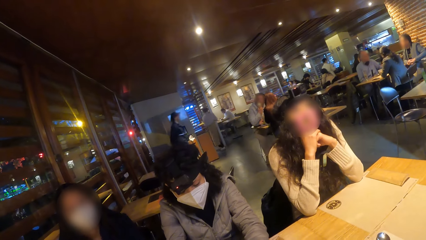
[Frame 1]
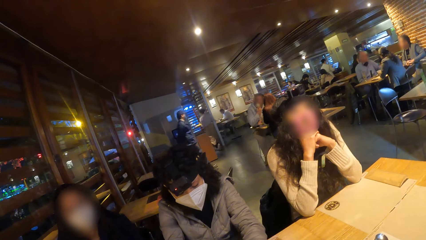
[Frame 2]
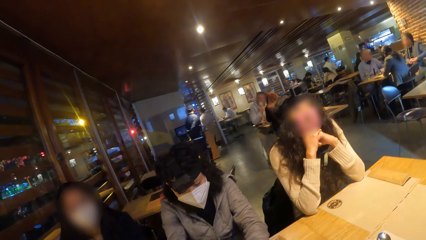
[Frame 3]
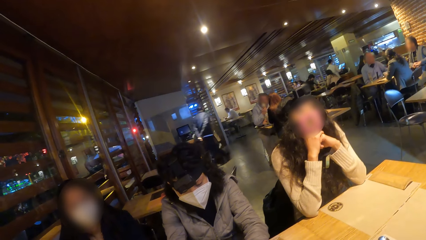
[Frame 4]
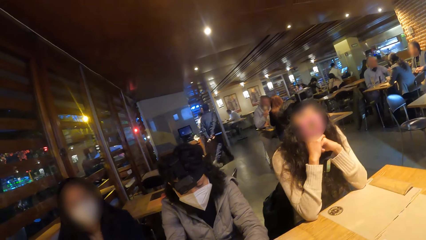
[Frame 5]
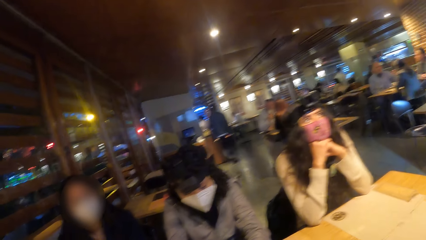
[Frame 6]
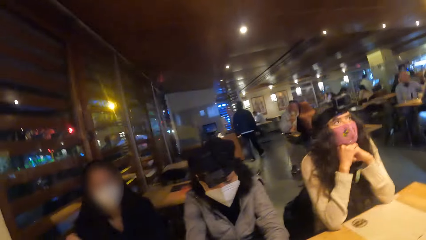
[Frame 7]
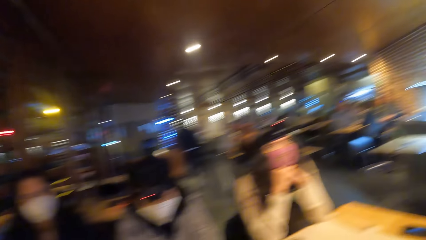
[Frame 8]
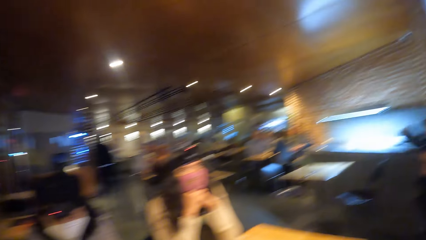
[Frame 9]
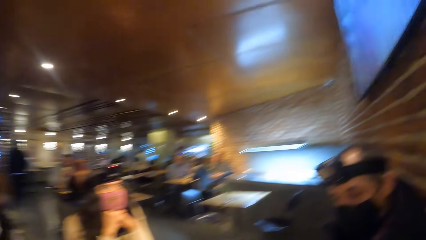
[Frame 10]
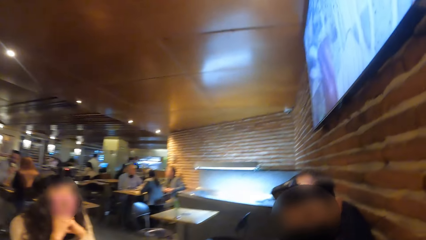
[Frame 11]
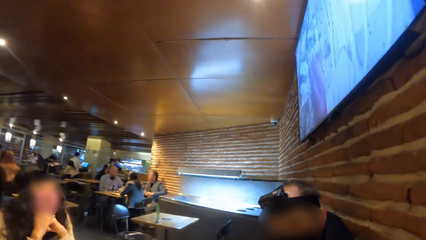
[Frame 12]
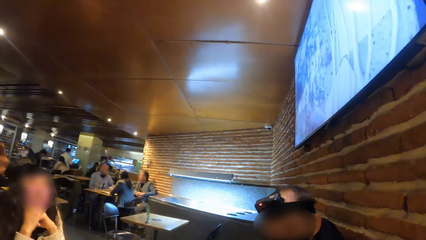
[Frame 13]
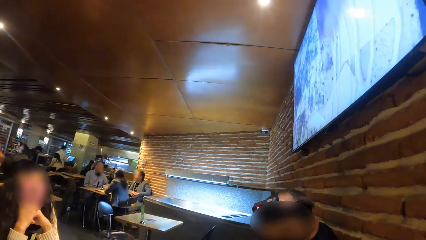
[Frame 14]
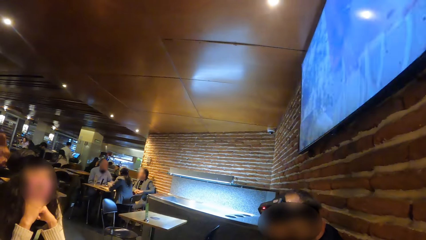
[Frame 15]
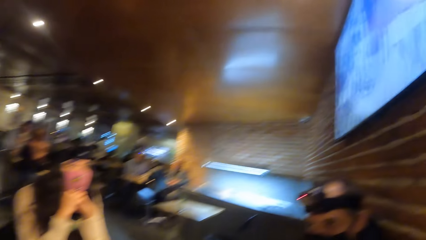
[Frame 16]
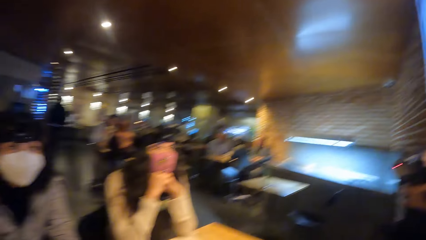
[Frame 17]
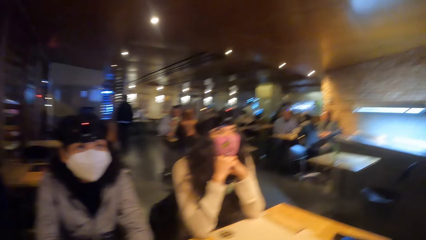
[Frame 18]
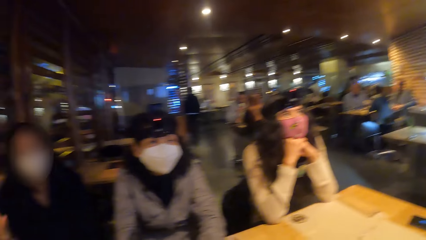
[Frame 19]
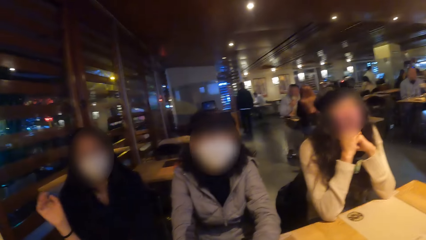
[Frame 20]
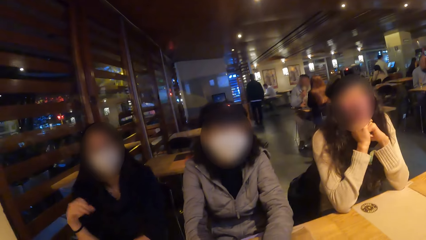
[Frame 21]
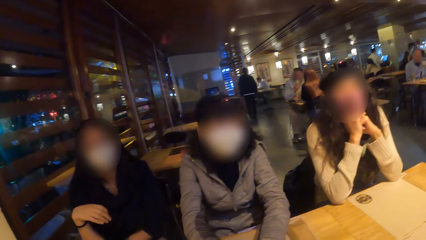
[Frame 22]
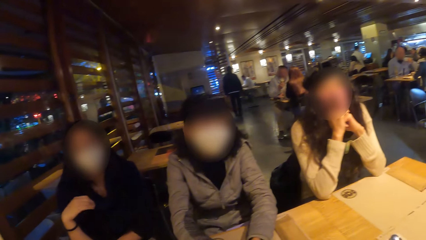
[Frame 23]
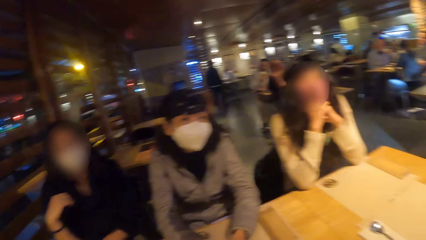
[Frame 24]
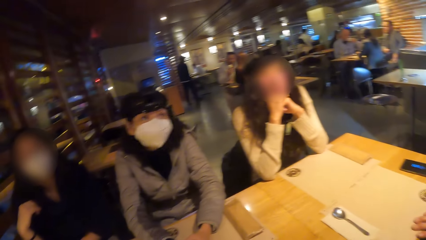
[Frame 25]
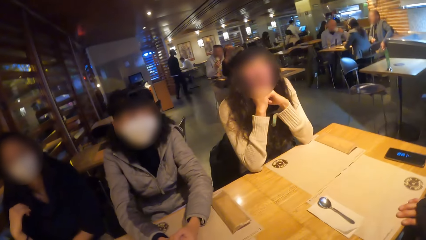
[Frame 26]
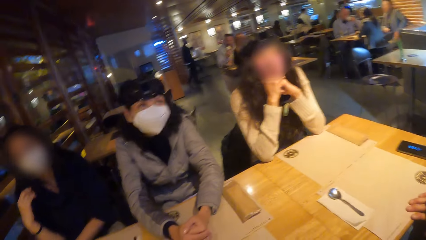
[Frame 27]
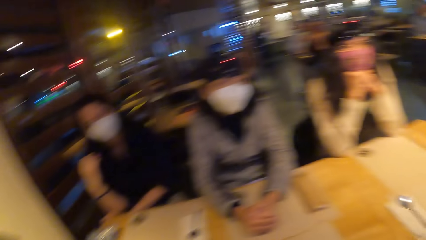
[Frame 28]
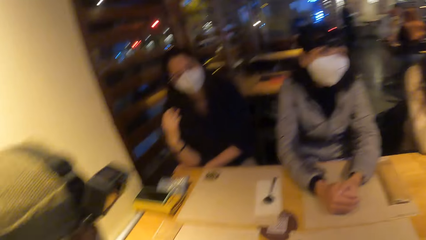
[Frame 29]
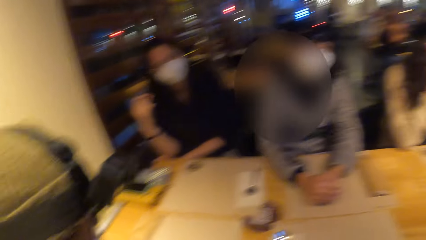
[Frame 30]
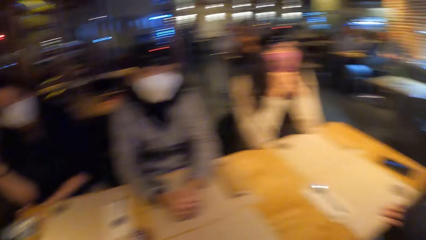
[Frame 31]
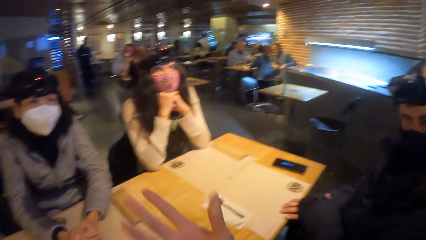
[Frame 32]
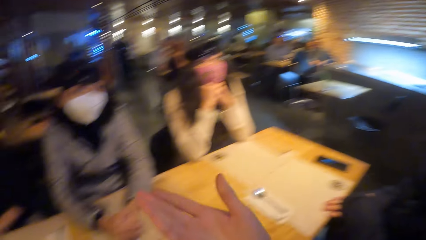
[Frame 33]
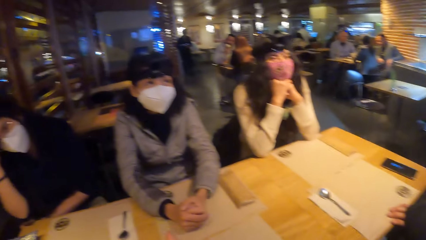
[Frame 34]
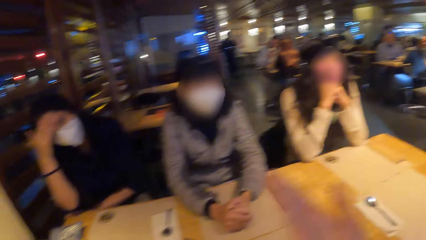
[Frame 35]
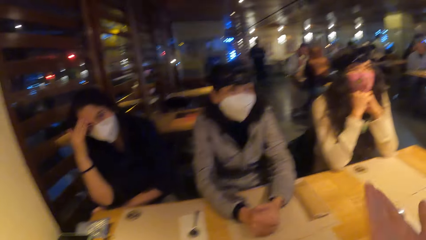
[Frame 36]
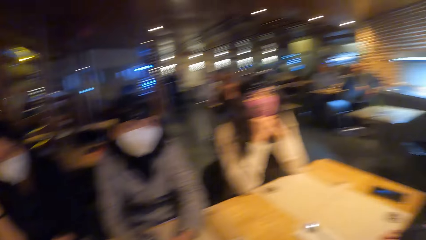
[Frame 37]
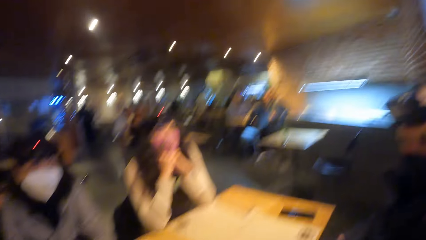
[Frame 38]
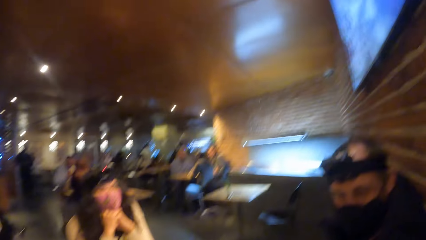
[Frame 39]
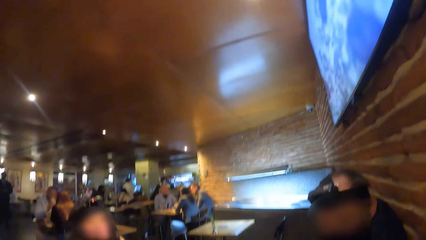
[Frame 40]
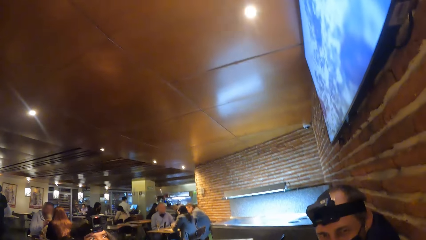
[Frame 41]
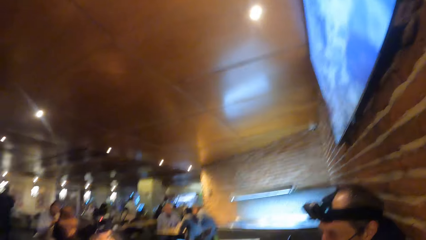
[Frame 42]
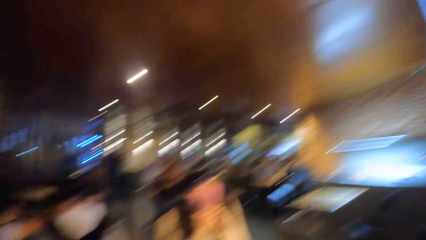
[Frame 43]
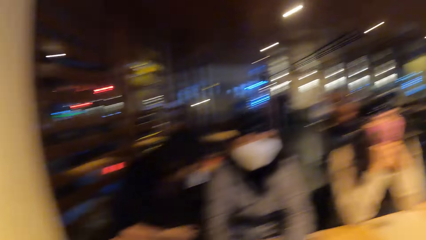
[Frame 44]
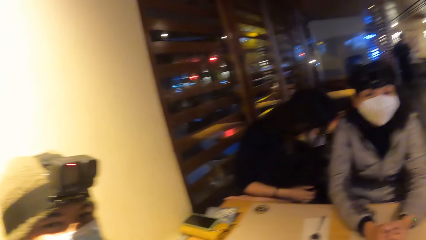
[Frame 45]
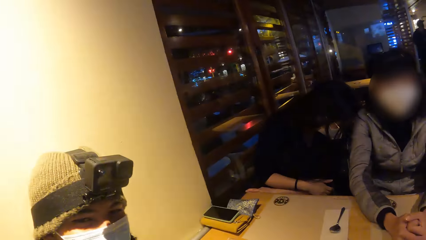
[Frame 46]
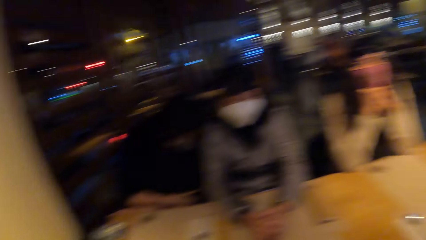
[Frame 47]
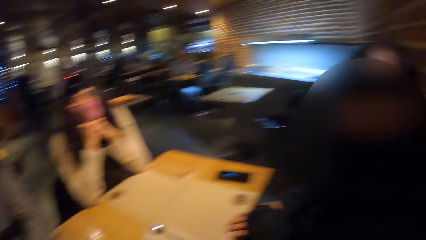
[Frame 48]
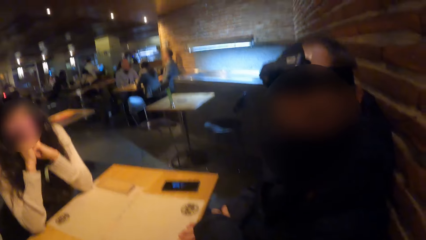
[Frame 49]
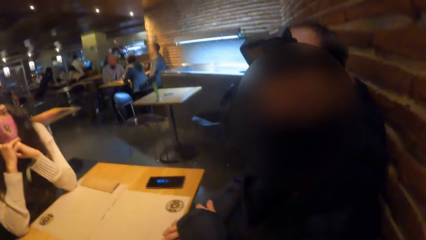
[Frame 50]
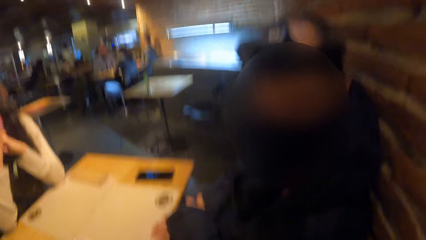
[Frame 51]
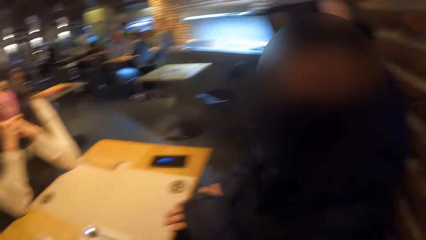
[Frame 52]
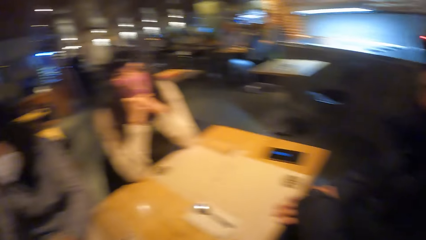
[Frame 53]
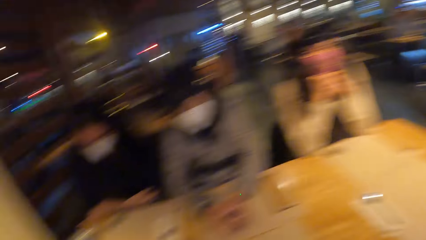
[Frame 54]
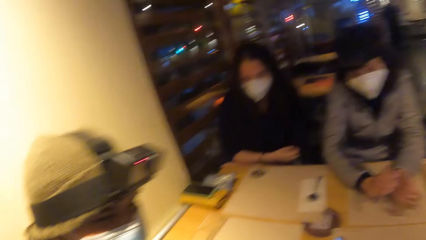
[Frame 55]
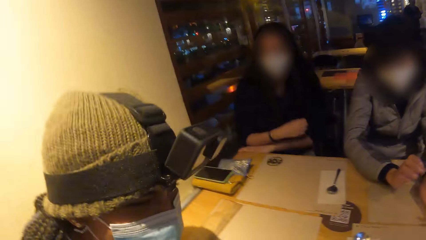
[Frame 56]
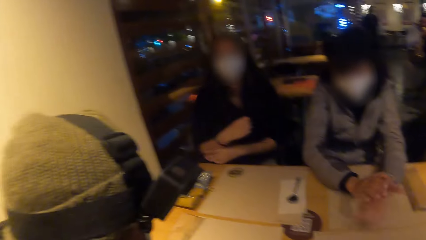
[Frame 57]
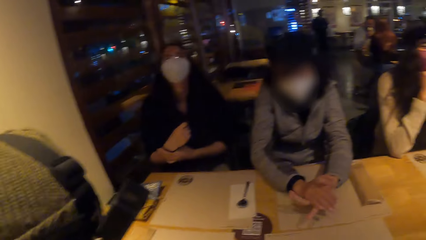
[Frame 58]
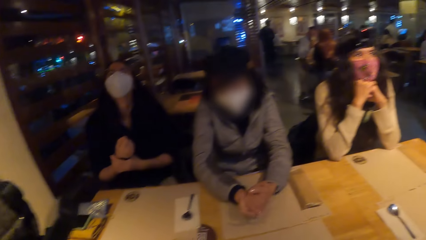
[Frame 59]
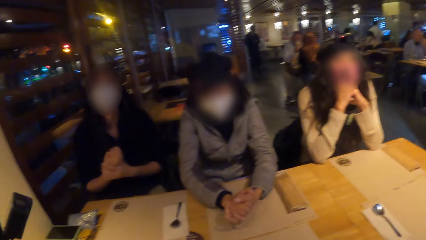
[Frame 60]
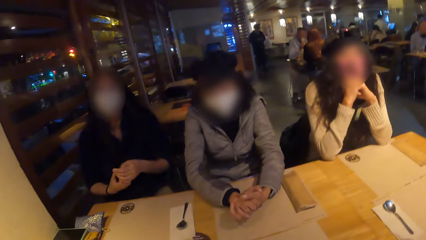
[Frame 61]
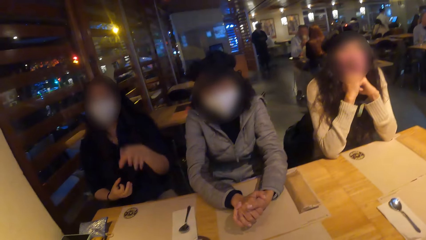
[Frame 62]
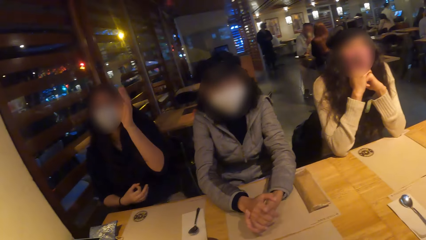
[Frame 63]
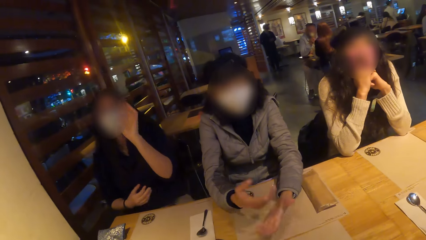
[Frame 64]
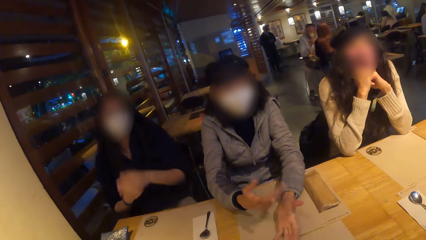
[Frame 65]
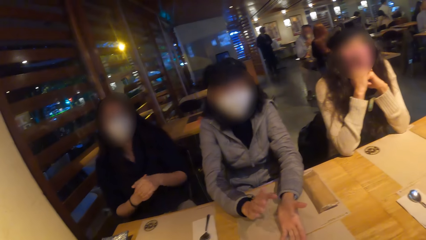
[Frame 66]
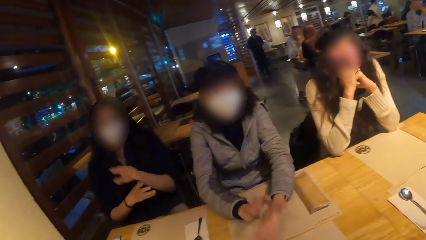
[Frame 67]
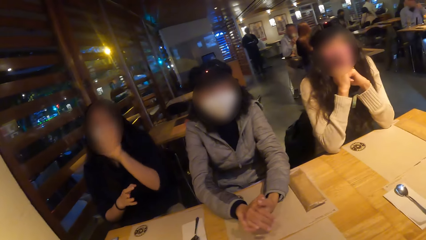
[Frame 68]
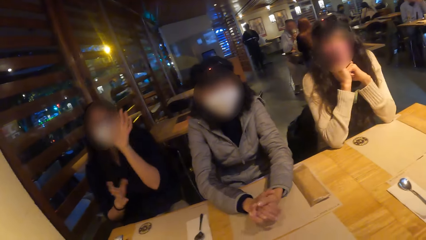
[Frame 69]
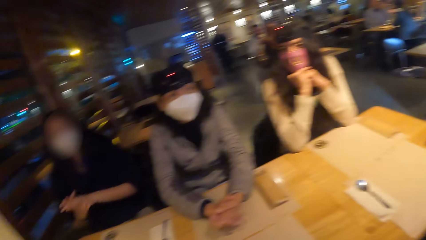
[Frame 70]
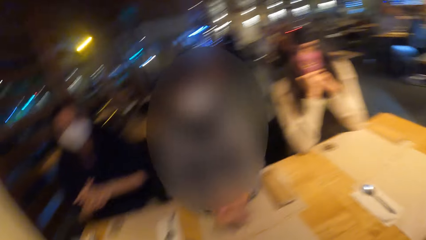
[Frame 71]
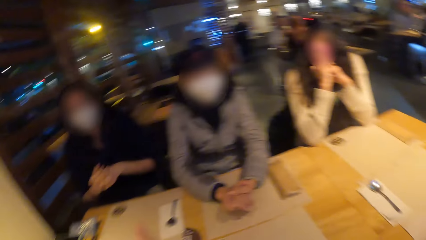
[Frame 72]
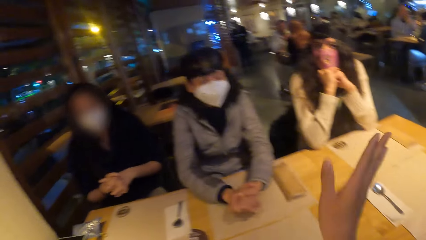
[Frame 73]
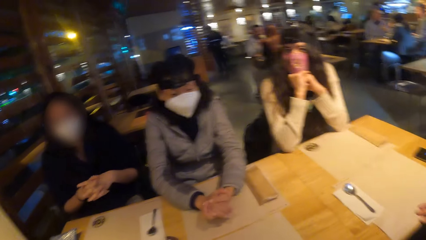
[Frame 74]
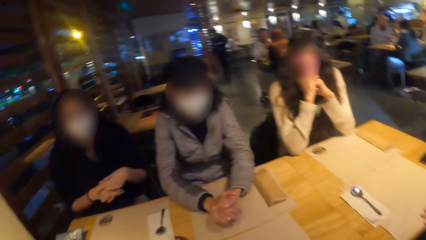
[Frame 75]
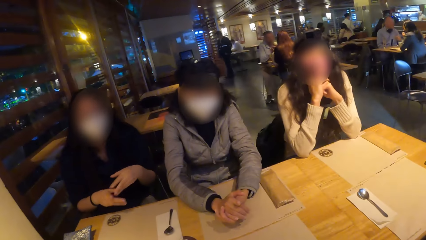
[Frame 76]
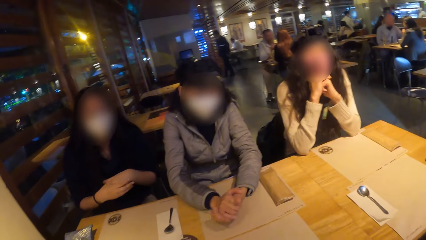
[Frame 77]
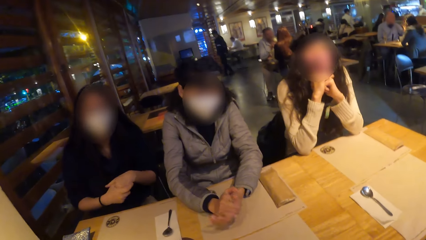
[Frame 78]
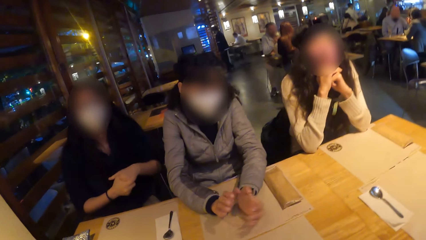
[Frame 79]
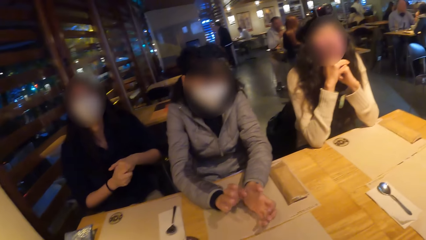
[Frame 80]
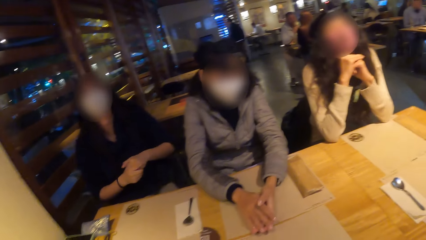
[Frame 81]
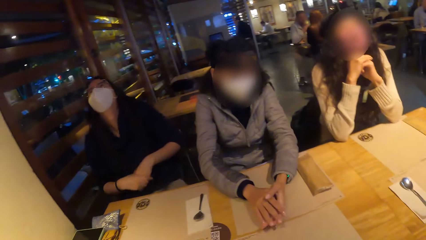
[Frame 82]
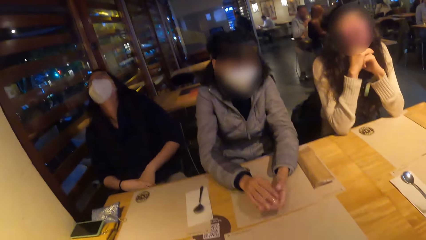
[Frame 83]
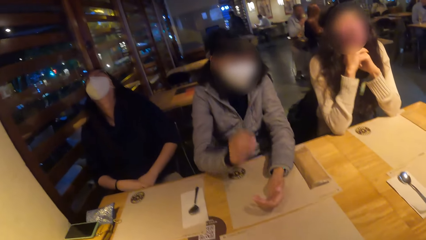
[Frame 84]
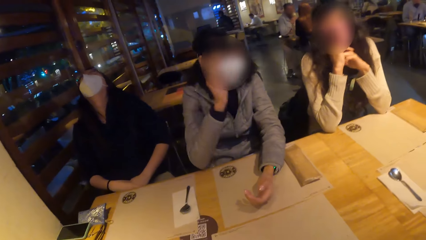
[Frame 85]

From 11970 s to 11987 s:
The camera wearer looks around. A lady moves the hands. Another lady fidgets.
